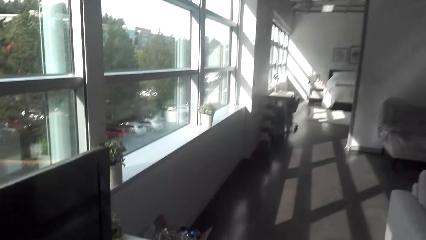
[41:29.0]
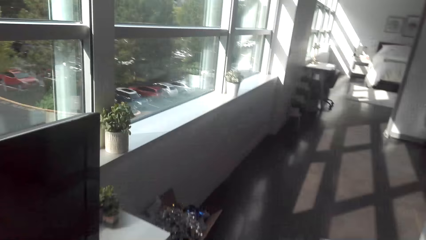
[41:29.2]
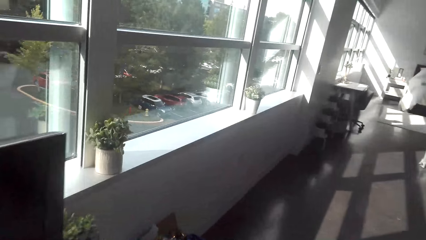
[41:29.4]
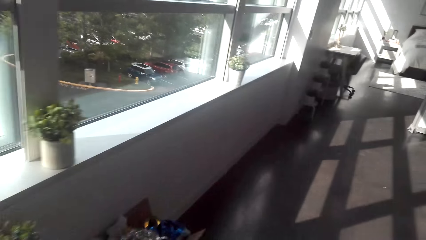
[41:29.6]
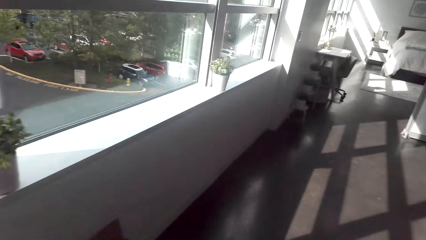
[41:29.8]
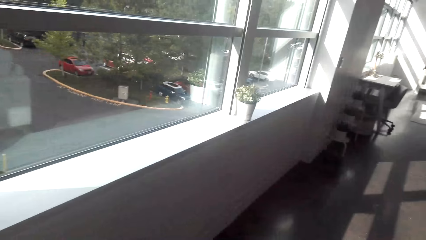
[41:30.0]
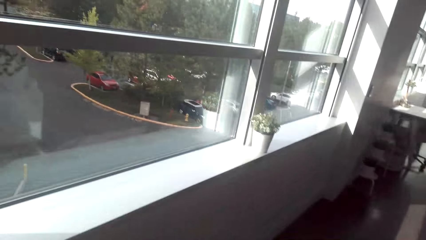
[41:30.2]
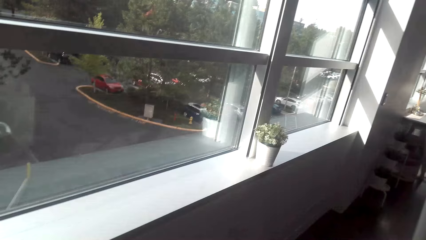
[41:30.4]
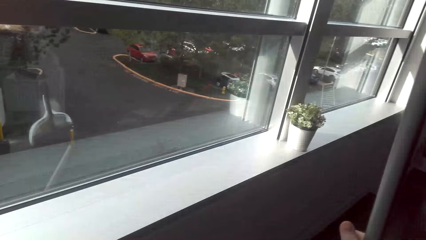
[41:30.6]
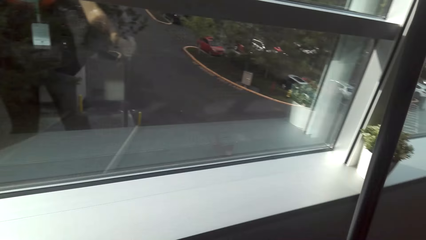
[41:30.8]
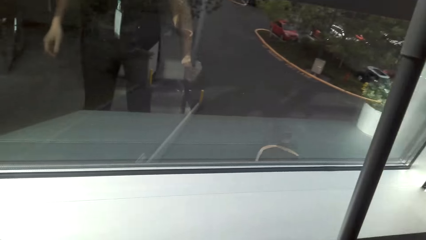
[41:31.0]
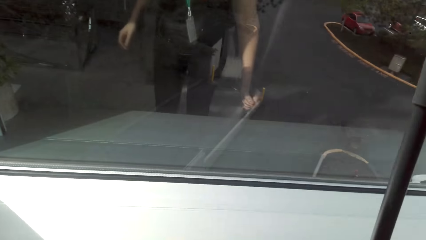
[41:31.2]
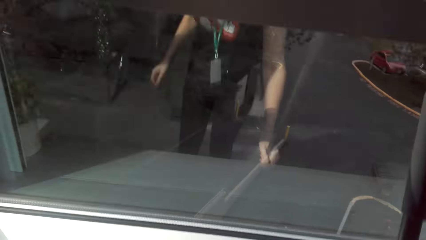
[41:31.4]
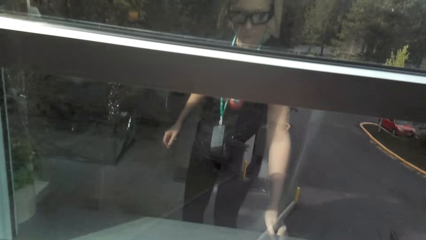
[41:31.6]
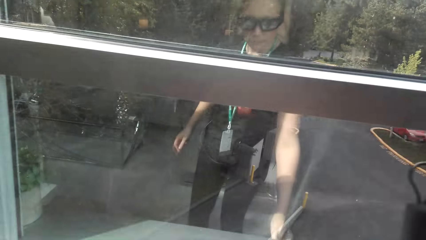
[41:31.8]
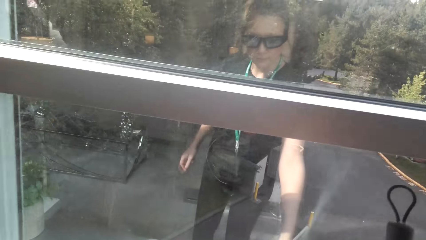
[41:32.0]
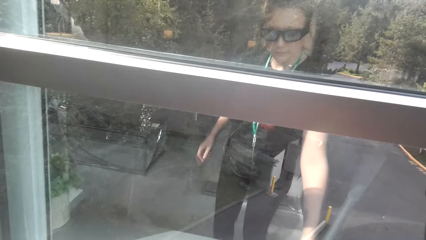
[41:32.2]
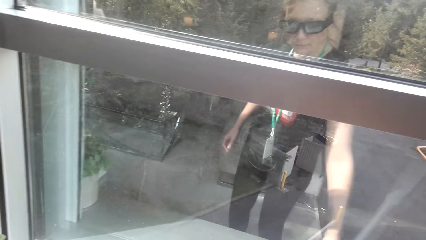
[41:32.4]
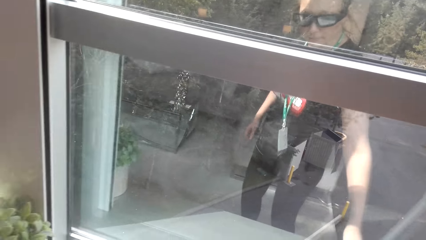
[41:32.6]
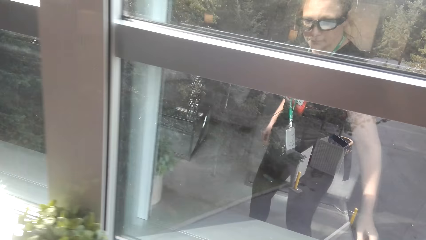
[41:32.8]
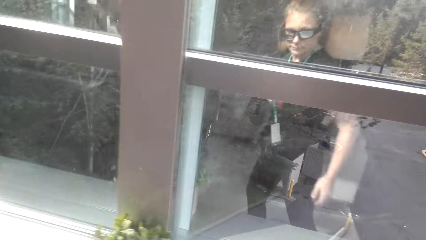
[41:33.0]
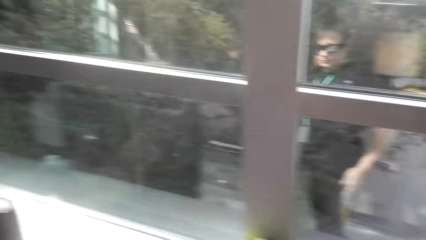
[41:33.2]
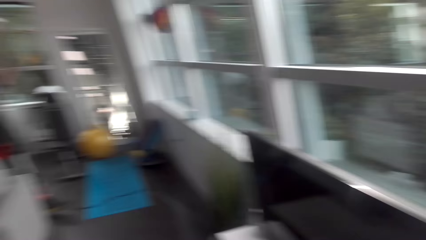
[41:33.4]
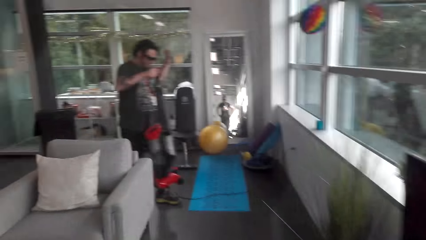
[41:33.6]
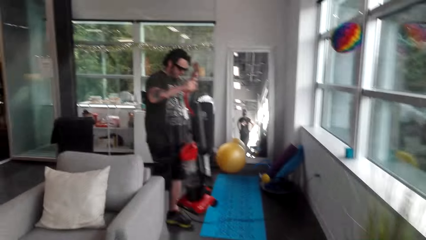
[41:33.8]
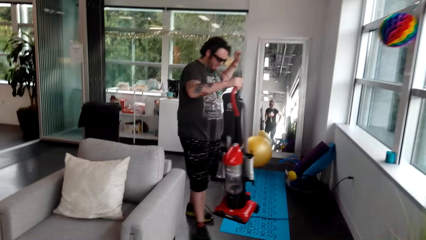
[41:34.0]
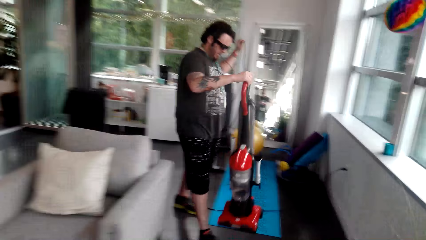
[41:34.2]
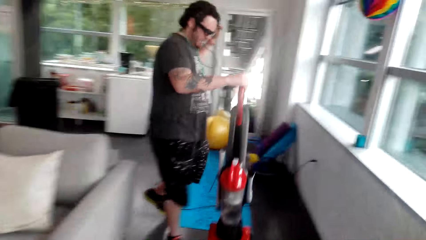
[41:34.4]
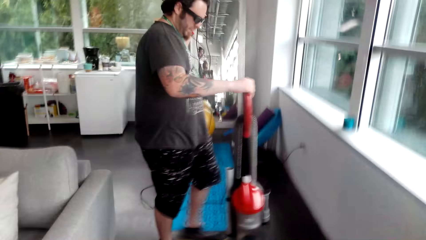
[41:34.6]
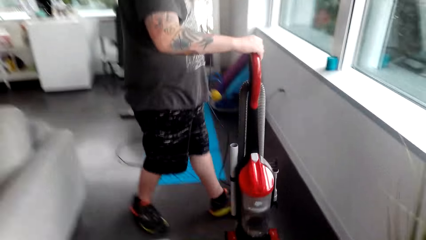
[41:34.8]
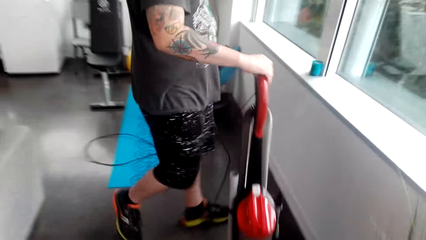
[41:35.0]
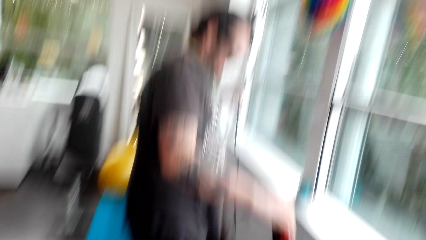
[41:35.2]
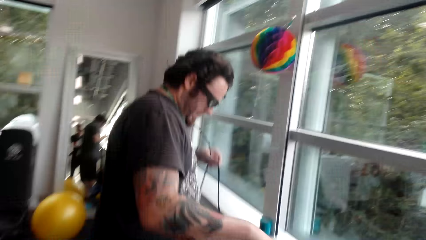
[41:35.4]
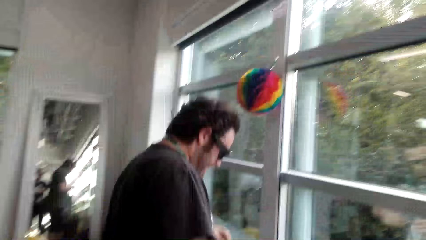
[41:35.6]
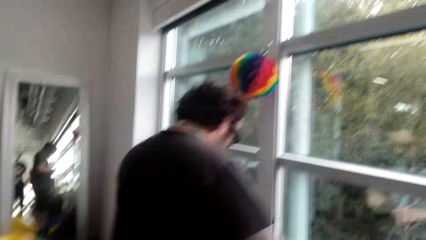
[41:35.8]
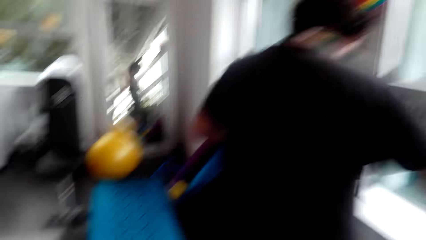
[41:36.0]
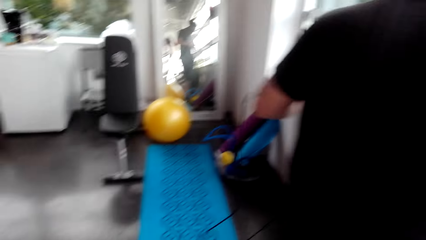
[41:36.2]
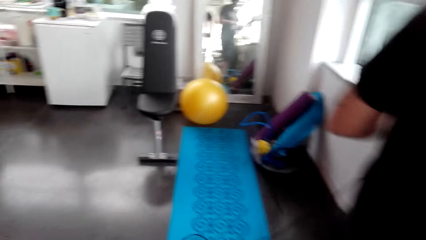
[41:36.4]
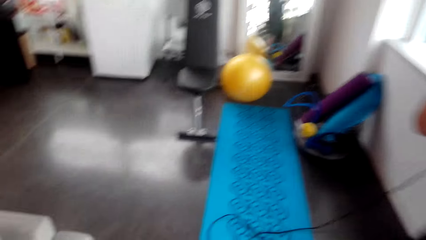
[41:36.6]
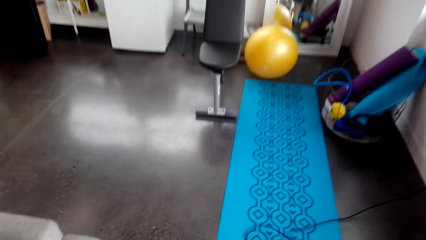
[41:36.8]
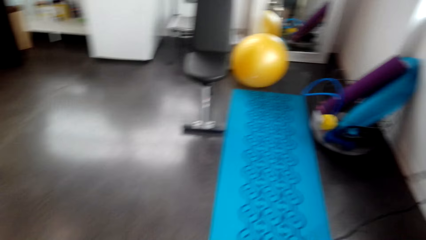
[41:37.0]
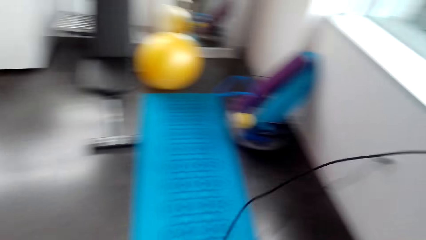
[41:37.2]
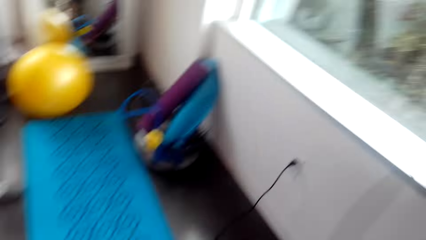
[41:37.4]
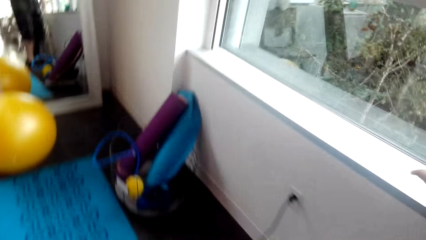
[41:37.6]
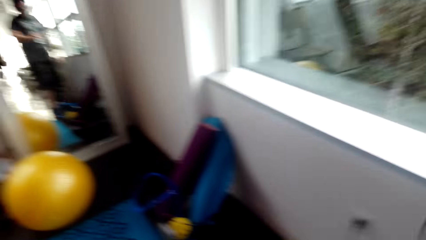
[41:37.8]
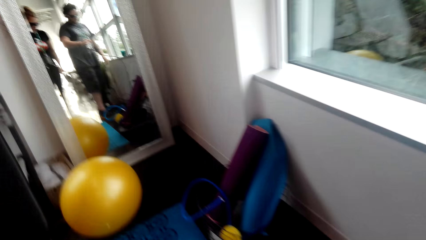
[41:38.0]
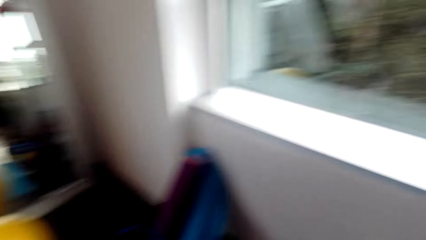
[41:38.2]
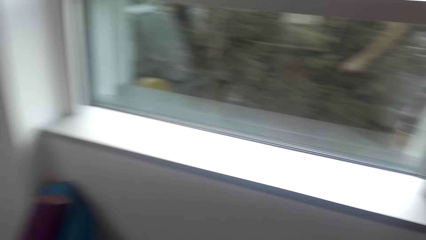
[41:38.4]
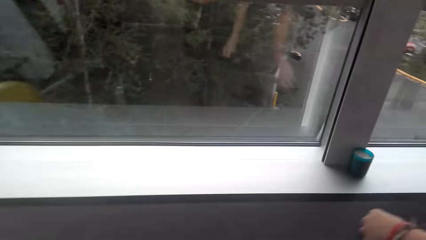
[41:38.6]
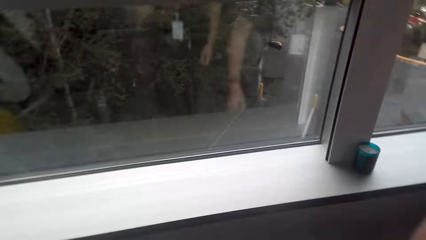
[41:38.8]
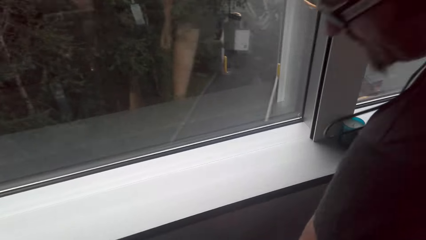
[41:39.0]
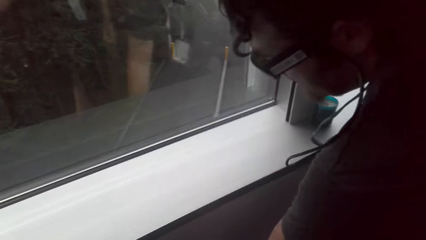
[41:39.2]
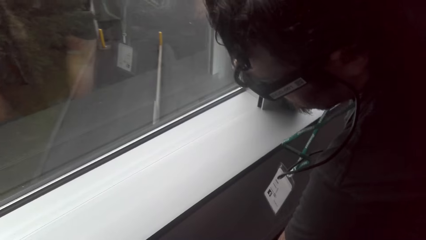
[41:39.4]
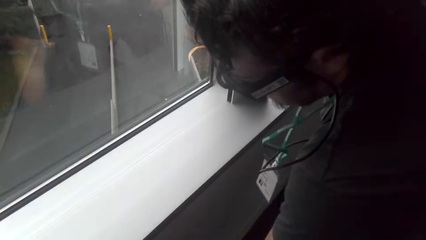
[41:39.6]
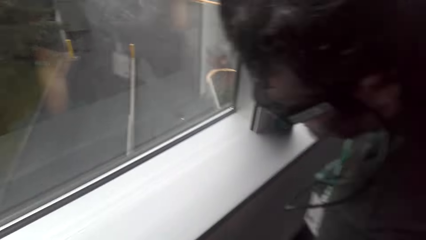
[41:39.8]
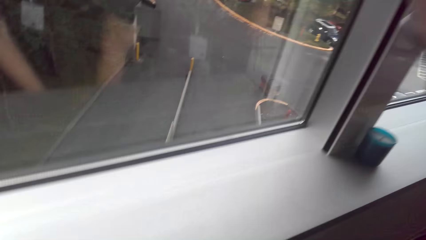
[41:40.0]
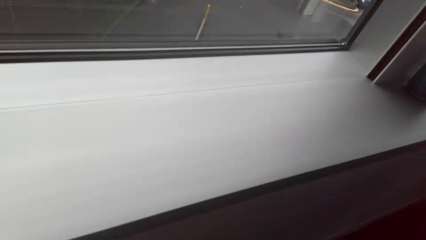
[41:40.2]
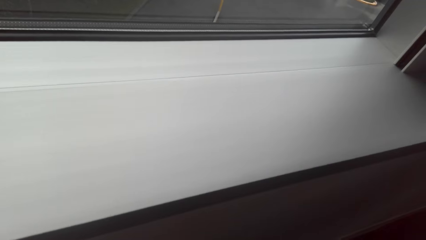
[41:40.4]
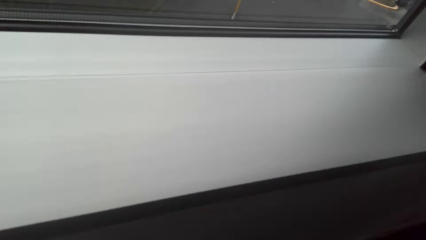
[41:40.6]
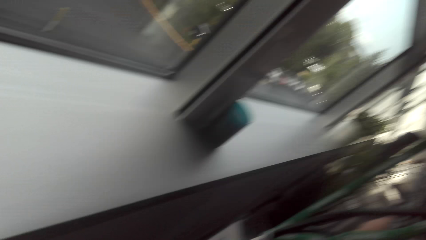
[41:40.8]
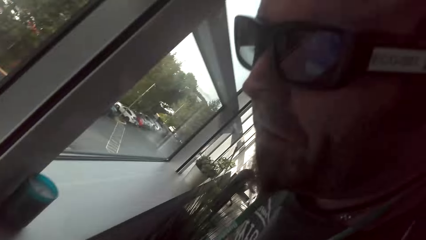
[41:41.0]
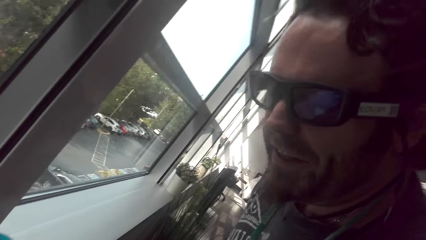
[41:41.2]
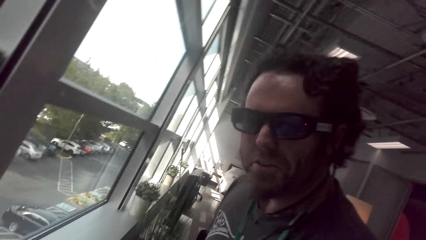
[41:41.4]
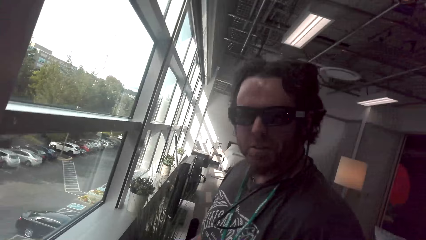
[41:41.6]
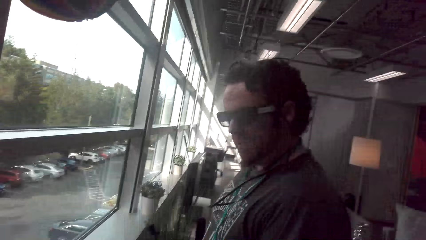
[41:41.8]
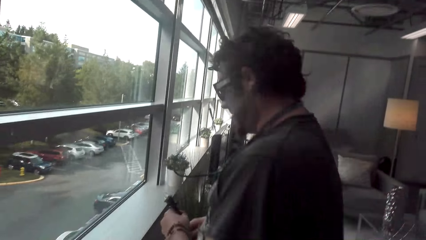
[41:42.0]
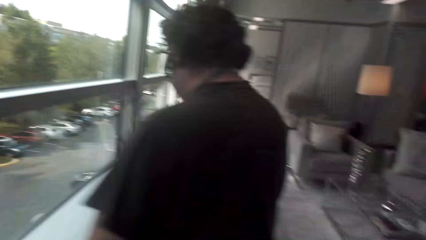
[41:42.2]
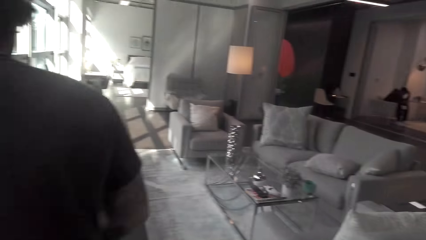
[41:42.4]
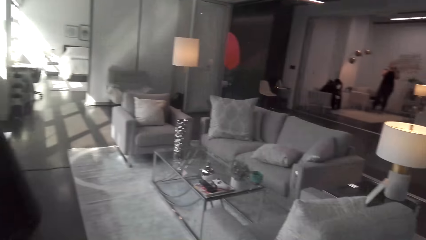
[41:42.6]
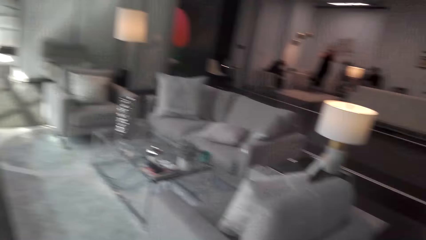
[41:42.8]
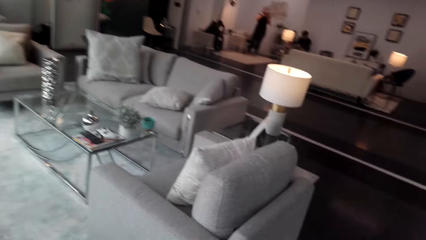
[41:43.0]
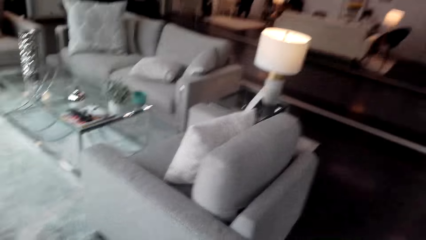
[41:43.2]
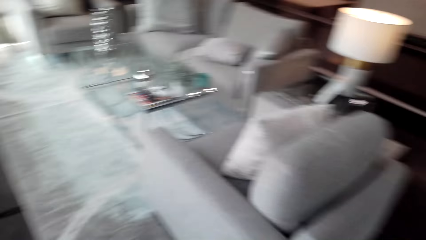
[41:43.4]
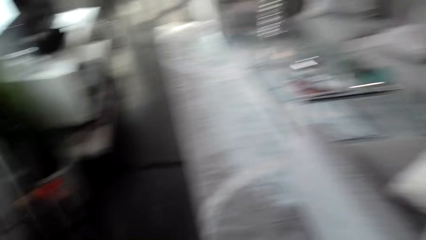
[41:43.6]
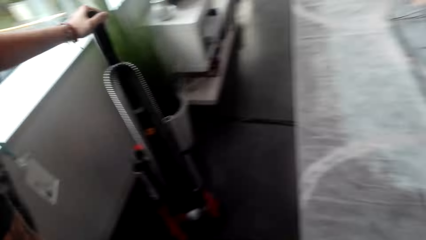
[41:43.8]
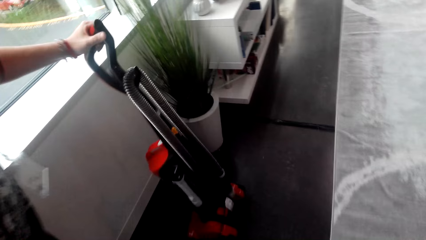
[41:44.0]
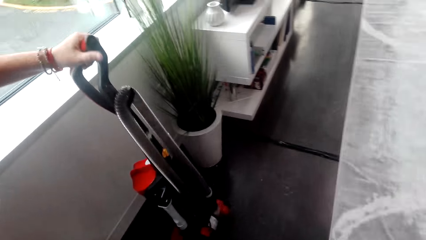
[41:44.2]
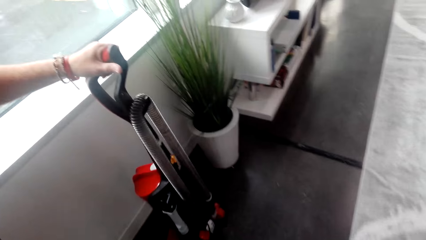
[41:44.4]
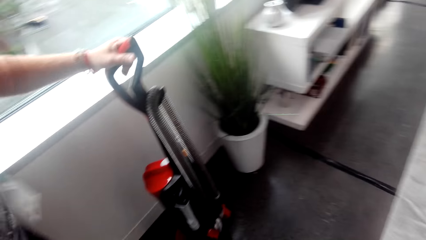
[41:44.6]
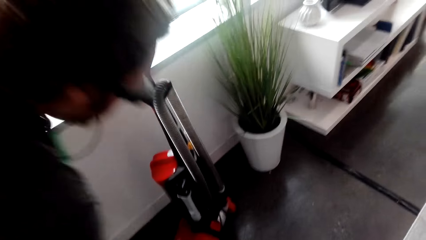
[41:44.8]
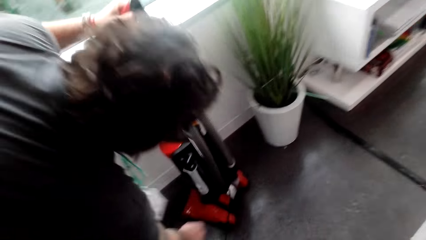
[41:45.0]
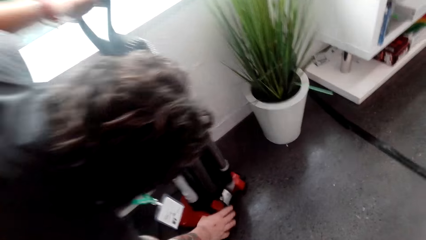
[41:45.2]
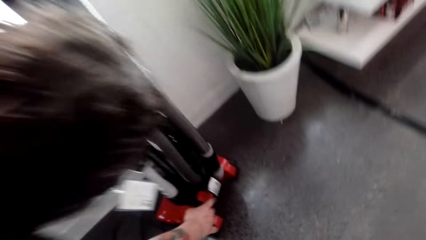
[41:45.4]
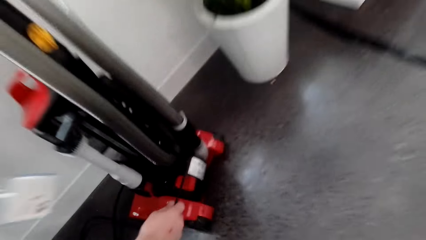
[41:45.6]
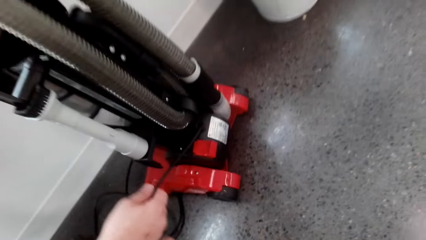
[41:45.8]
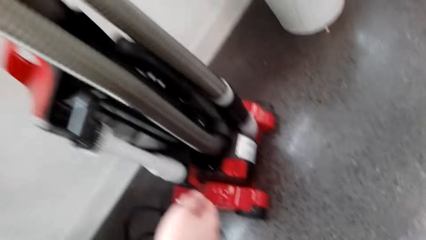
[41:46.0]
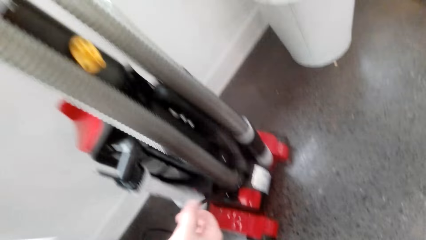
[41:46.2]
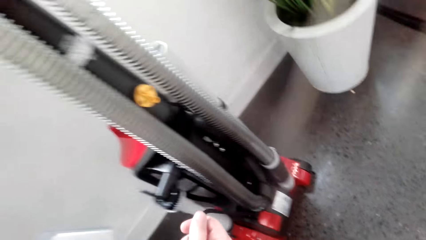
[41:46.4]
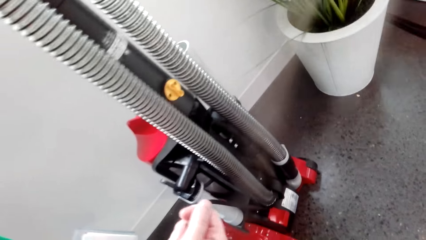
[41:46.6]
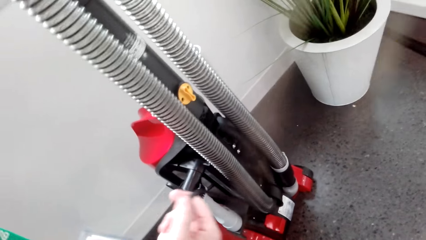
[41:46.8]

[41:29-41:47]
The camera wearer puts the broom in the wall. They converse with a man. They walk around the house. They converse with the man. They walk around the house. They remove the charger from the socket. The man converses with the camera wearer. The camera wearer walks around the house. They place the vacuum near the flower pot.
